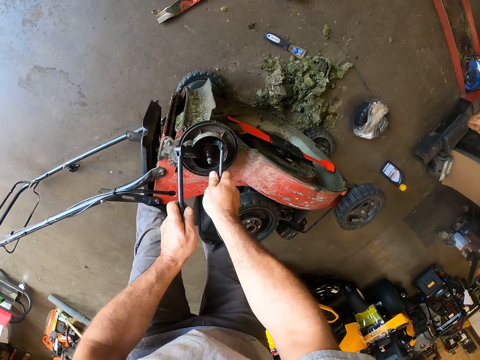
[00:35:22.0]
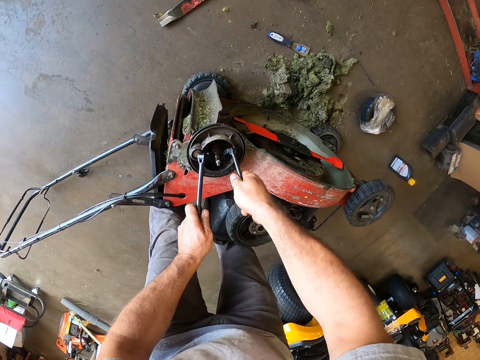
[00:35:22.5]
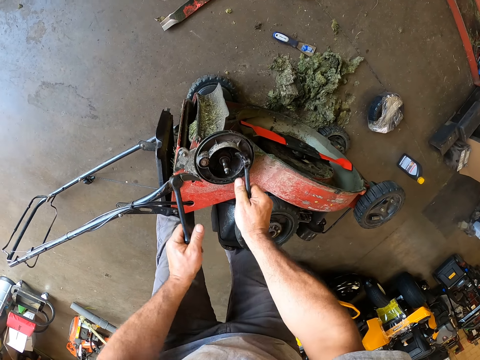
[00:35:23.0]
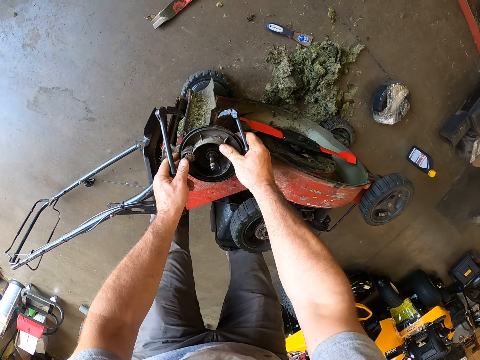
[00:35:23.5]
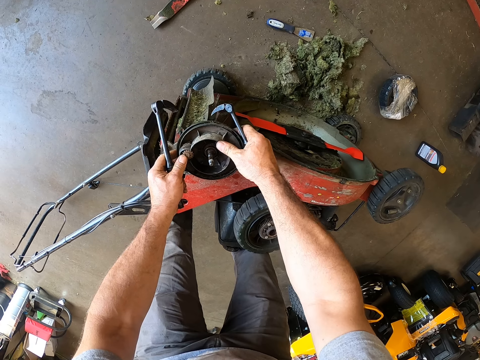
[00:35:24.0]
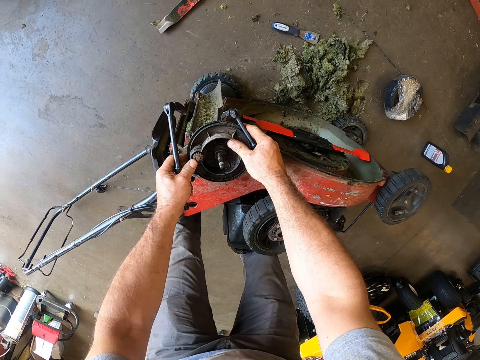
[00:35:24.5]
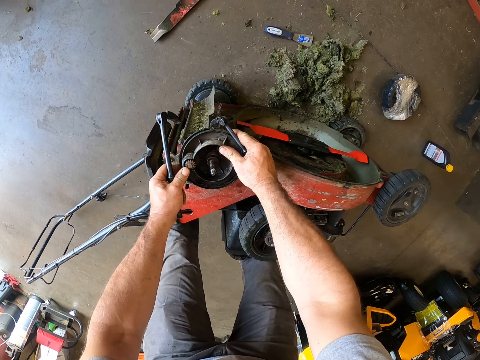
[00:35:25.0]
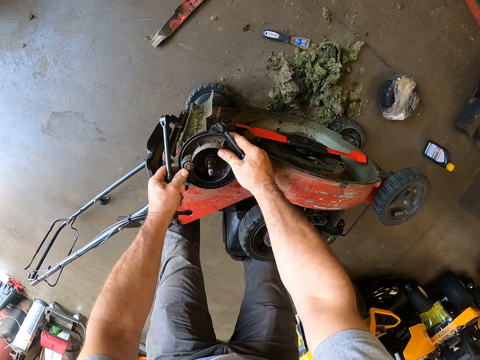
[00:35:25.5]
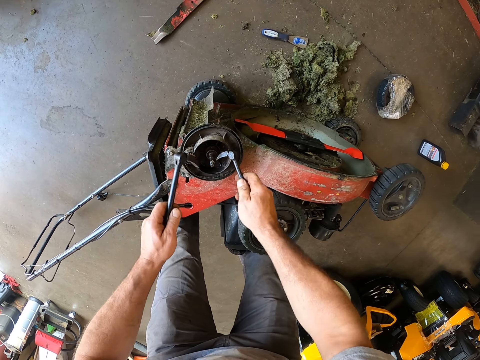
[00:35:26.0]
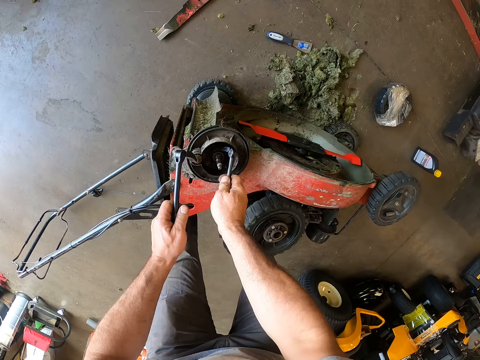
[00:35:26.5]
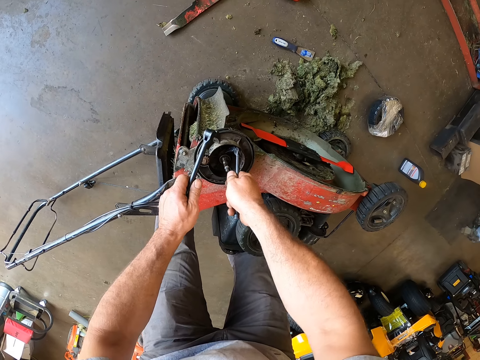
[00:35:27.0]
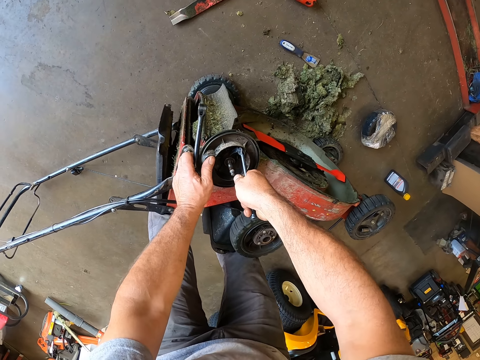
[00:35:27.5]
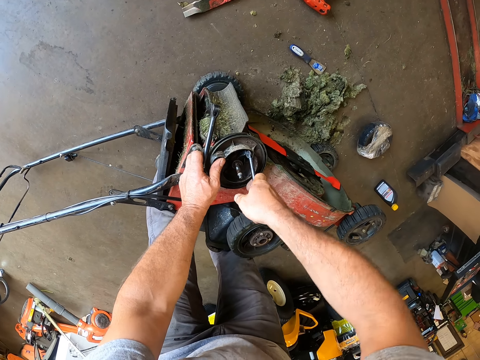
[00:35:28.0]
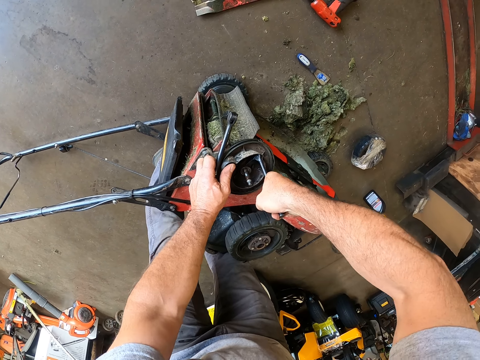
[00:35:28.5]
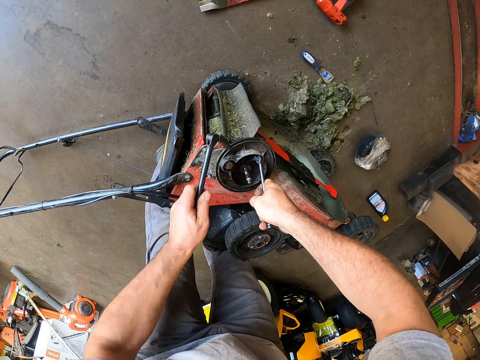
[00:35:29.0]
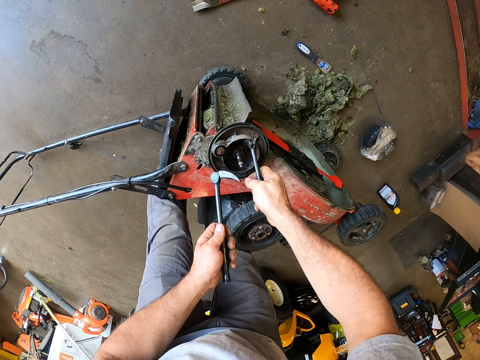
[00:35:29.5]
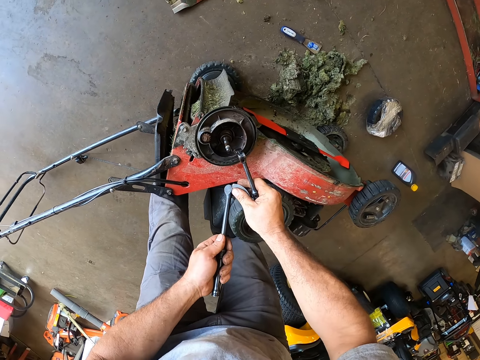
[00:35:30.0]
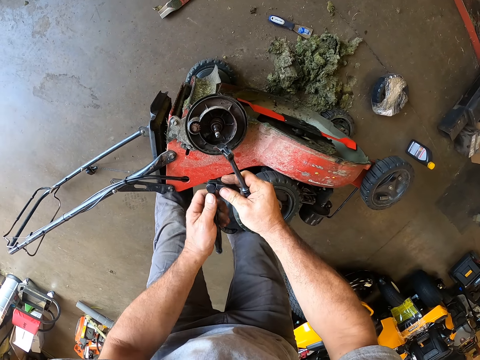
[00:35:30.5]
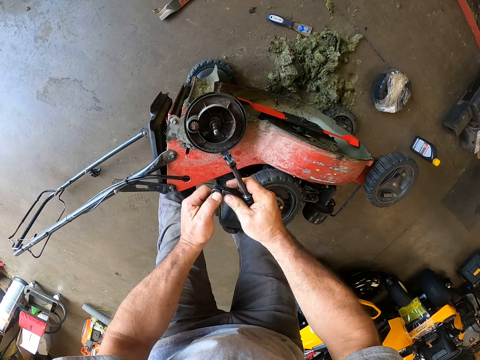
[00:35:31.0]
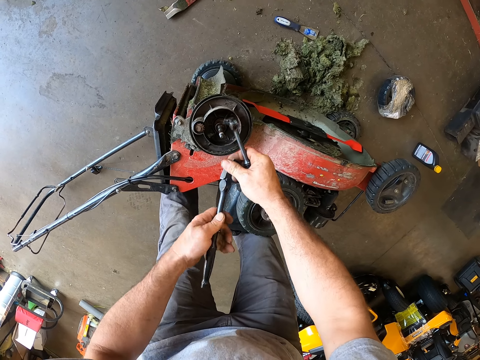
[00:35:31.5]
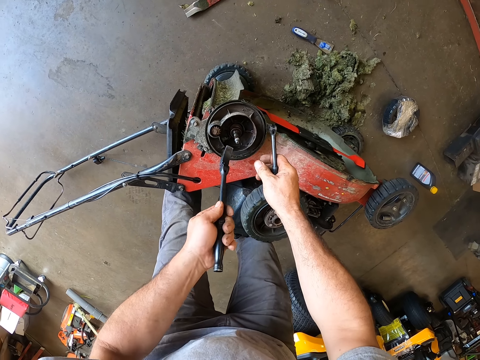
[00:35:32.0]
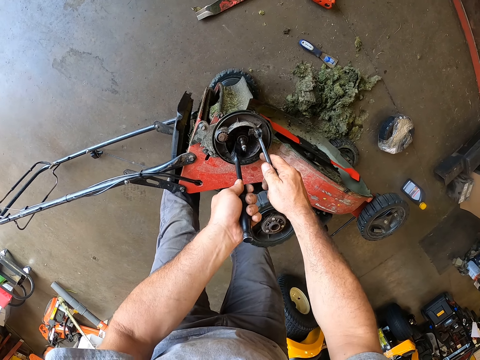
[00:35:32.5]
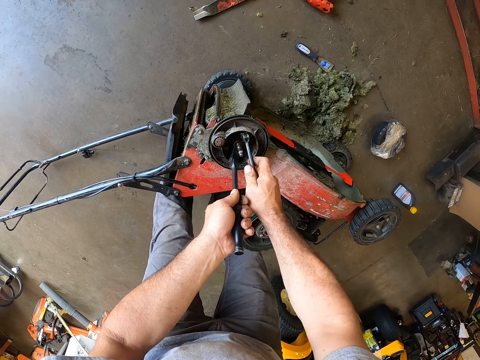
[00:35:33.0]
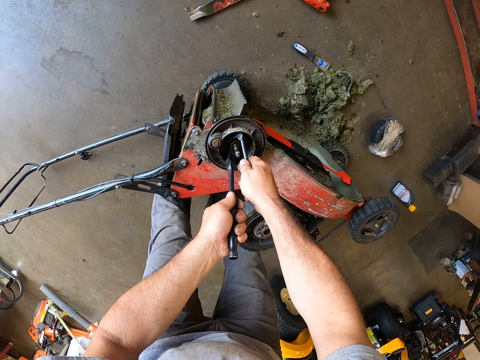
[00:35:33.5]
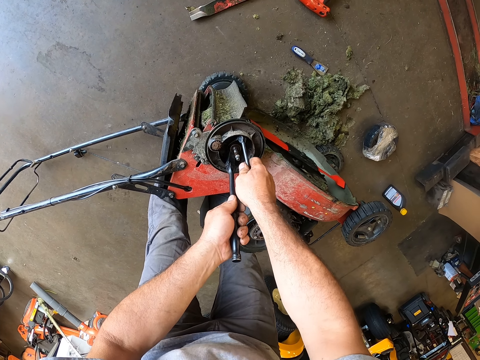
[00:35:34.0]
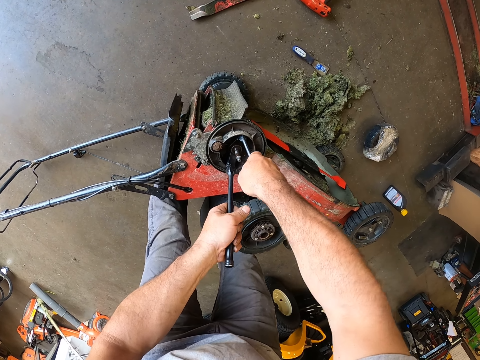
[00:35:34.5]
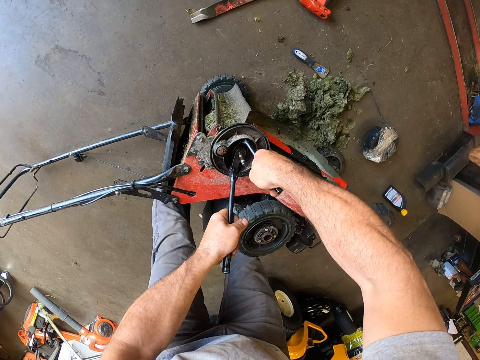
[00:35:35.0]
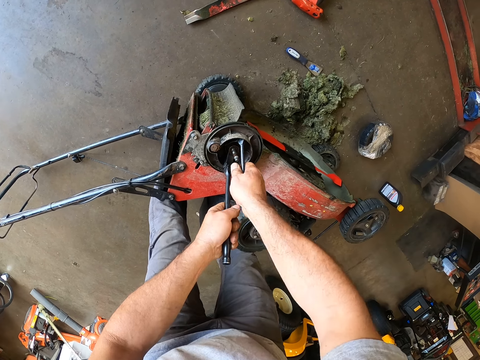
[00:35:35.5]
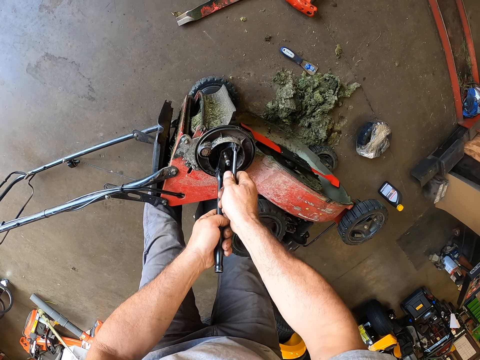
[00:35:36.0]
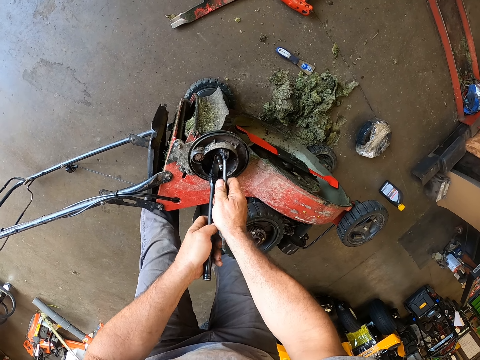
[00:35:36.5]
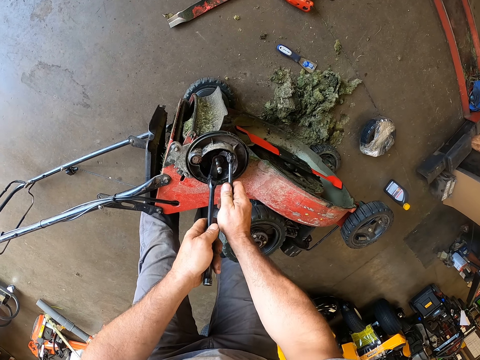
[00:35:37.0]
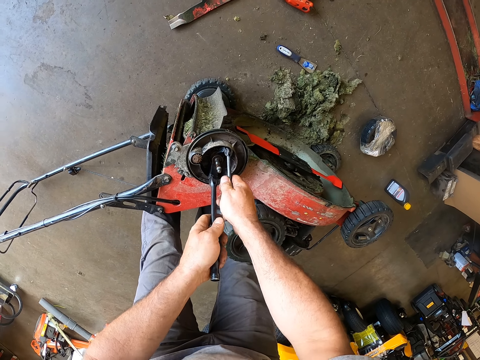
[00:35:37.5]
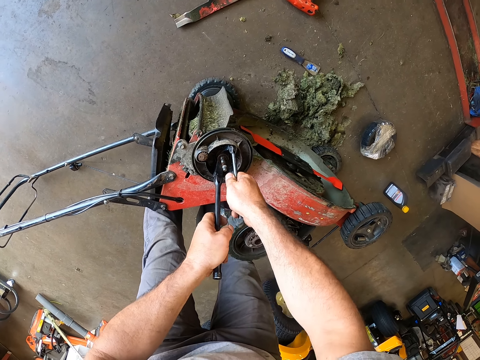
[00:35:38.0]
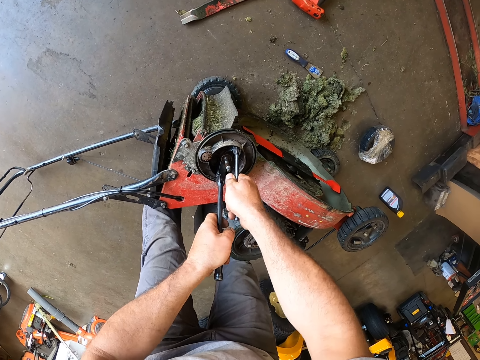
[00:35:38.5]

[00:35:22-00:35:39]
The camera wearer shakes the rim with both hands. They remove the rim of the mower with a framing hammer. They adjust the framing hammer in the left hand. They remove the rim of the mower with the framing hammer.

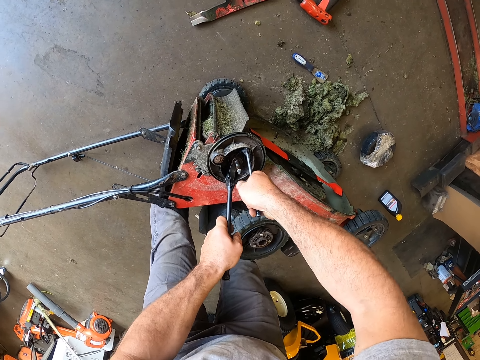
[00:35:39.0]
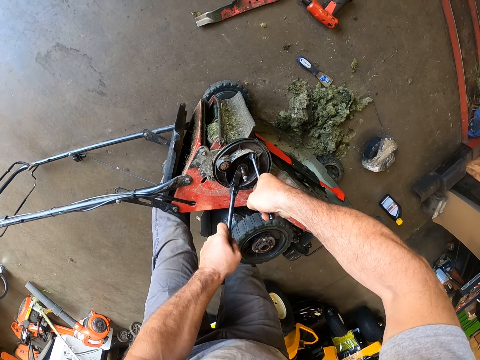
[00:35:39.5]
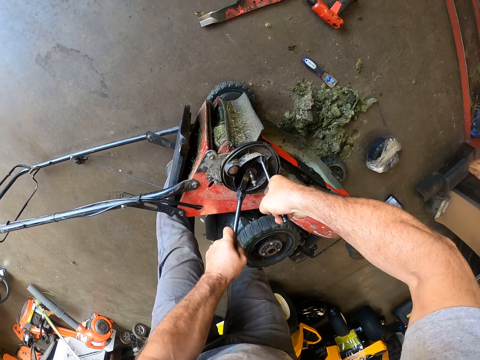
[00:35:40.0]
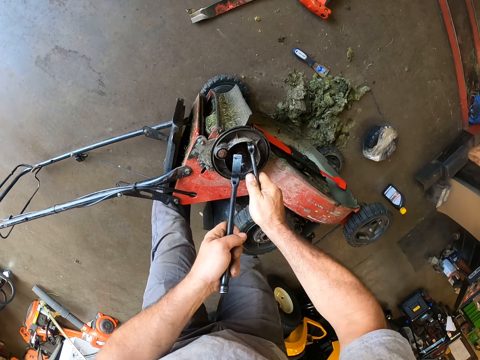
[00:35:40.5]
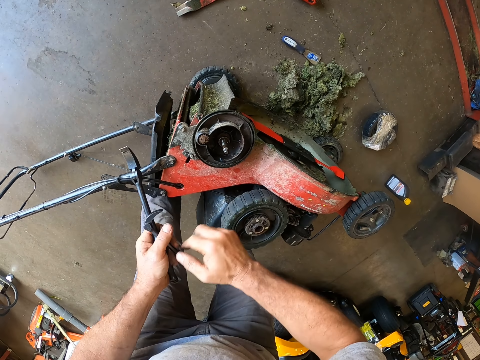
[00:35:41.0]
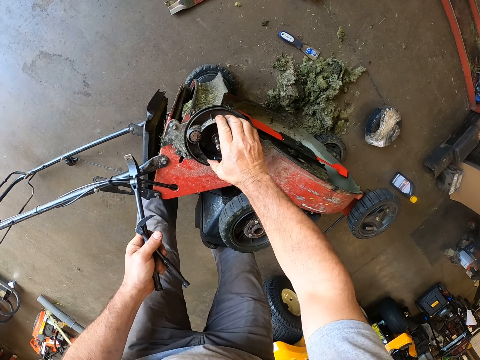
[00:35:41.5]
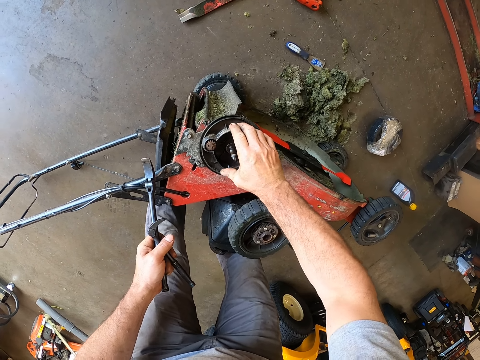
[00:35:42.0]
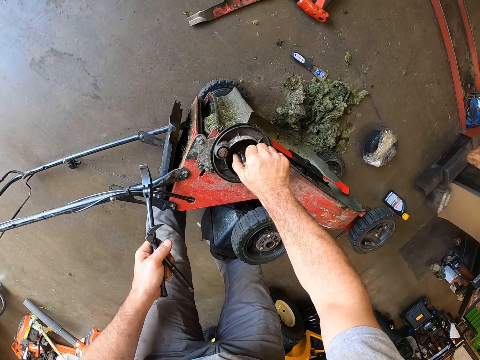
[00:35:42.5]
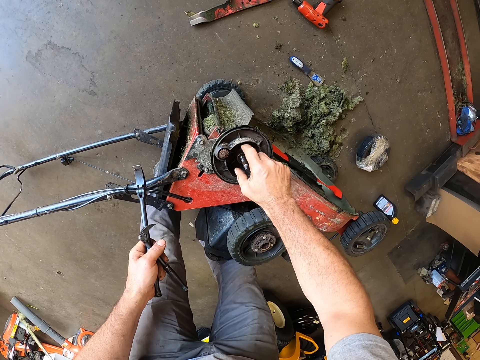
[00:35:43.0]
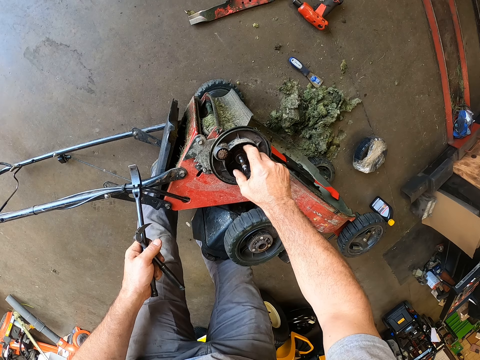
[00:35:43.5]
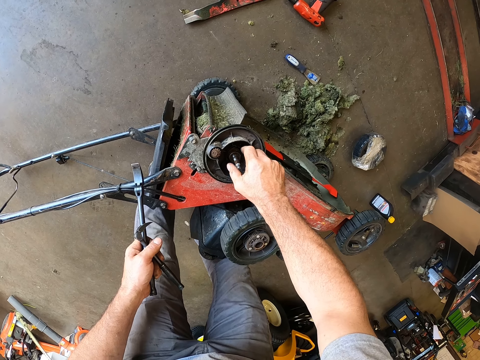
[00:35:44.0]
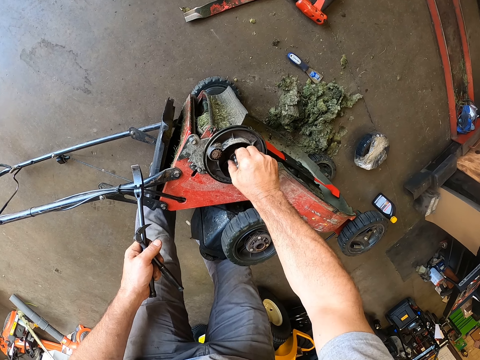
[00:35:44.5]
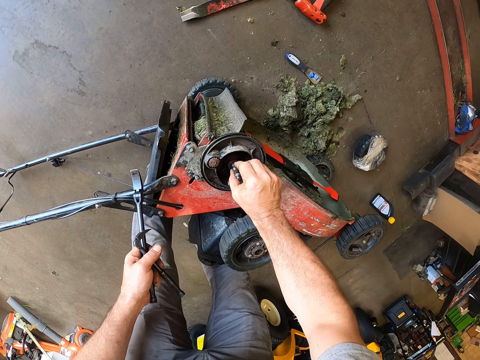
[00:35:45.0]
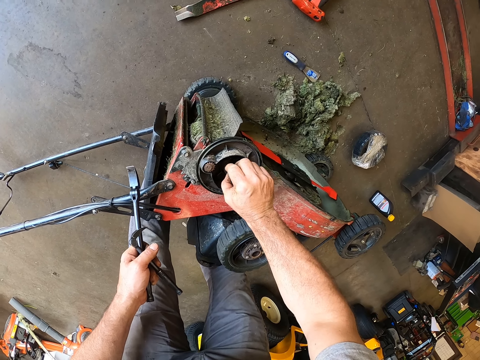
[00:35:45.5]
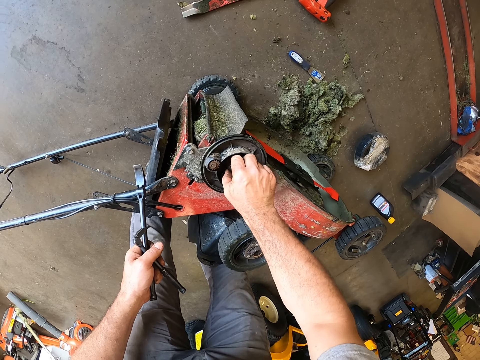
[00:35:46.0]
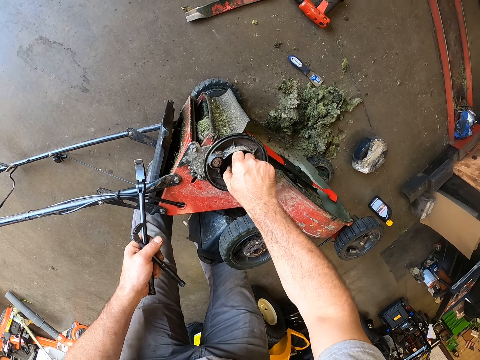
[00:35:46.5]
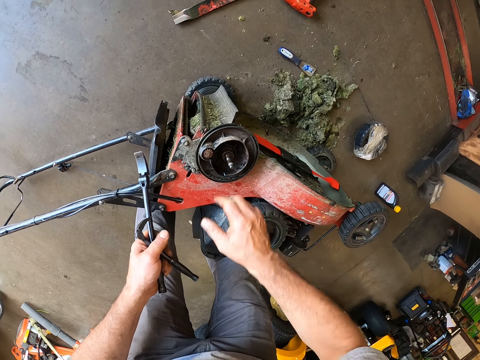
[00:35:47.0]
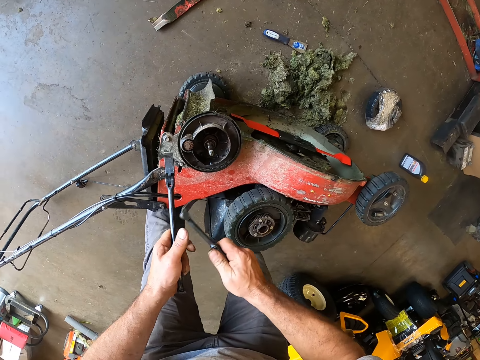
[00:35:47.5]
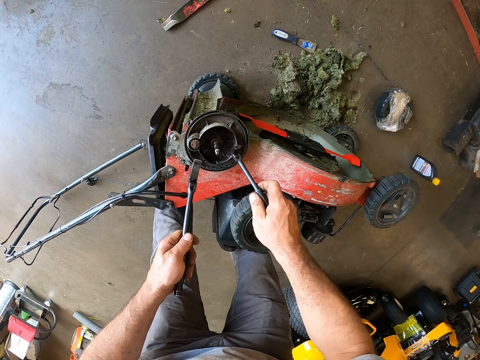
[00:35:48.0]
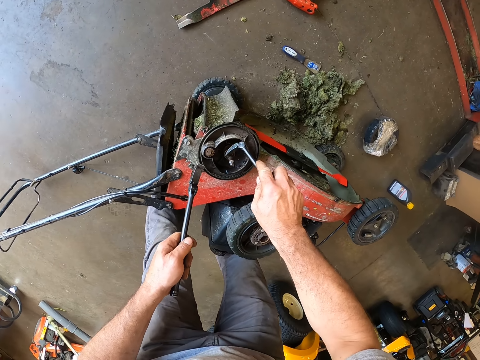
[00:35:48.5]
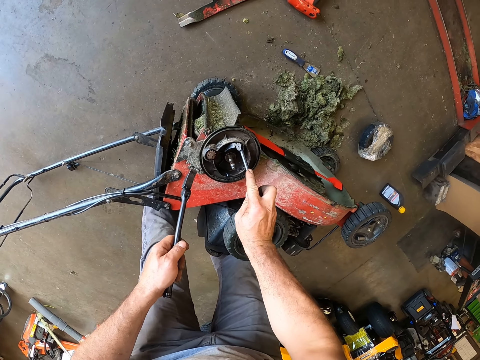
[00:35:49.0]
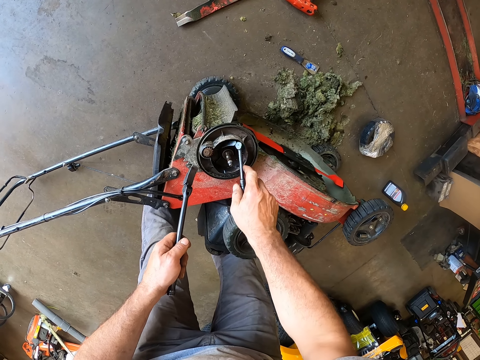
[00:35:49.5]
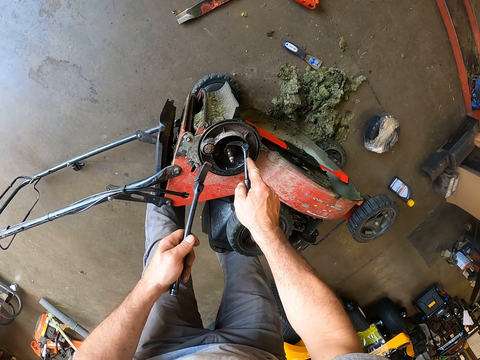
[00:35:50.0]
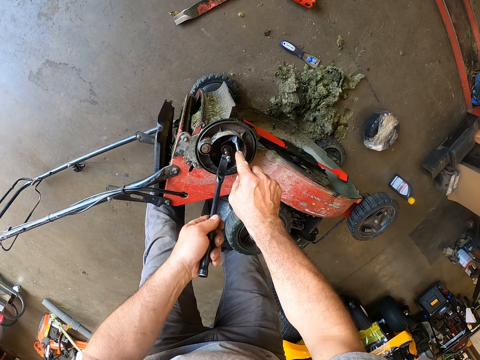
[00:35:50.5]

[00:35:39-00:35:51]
The camera wearer removes the frame of the tyre of the lawn mower with his hand. He opens a nut with his right hand.
